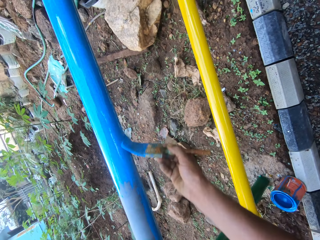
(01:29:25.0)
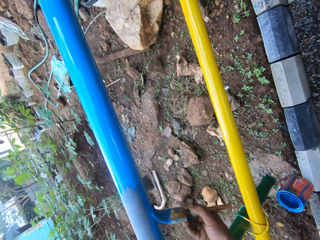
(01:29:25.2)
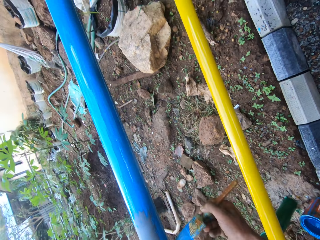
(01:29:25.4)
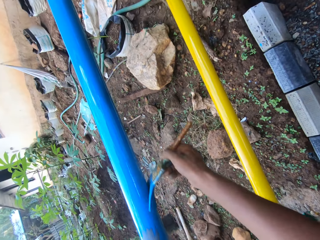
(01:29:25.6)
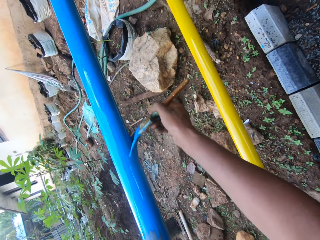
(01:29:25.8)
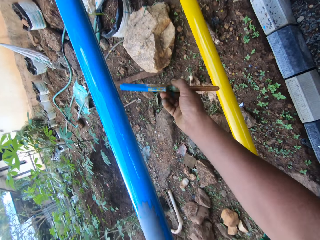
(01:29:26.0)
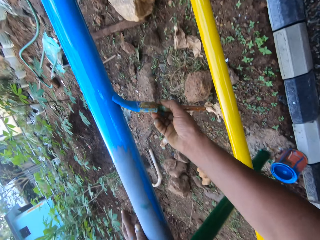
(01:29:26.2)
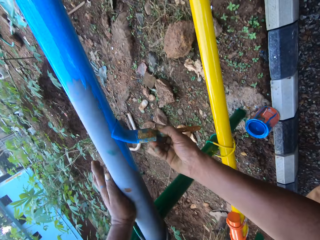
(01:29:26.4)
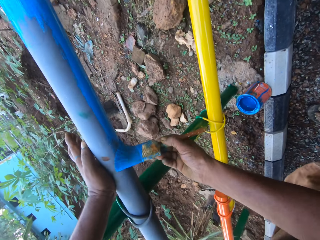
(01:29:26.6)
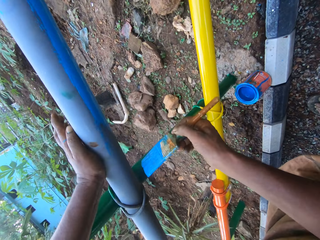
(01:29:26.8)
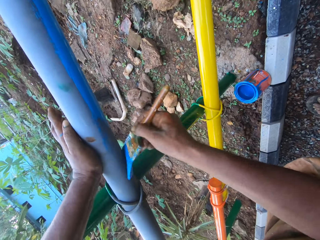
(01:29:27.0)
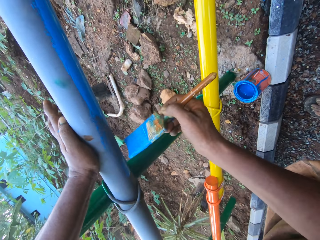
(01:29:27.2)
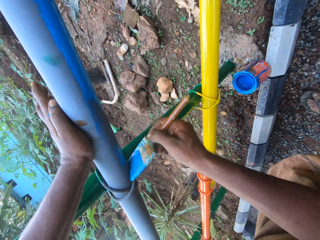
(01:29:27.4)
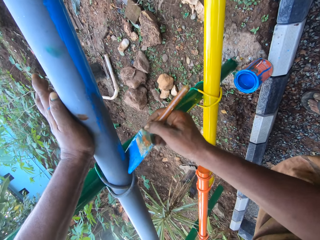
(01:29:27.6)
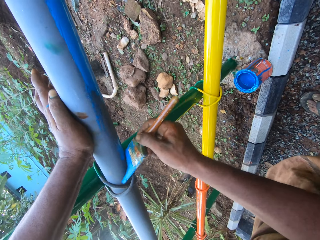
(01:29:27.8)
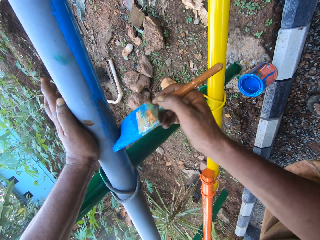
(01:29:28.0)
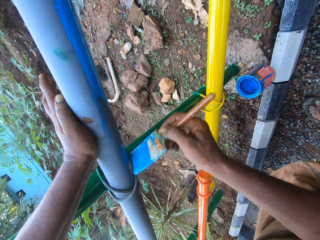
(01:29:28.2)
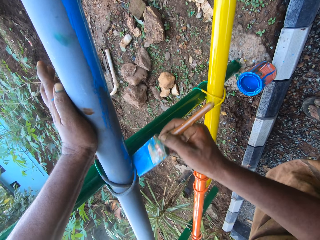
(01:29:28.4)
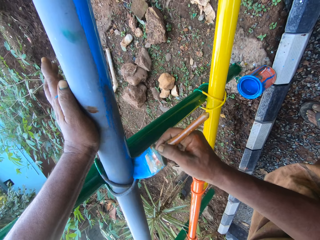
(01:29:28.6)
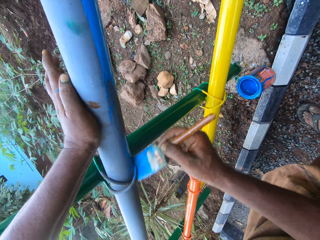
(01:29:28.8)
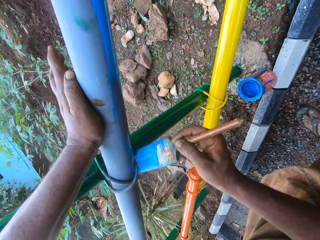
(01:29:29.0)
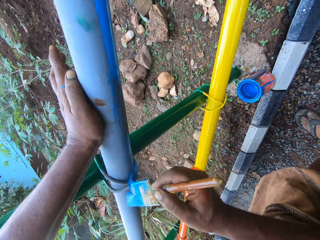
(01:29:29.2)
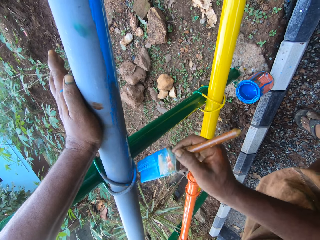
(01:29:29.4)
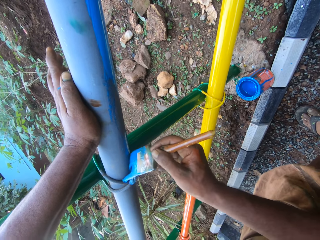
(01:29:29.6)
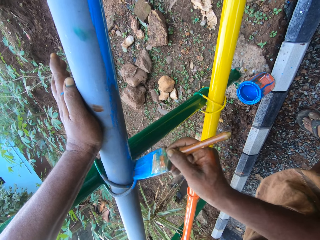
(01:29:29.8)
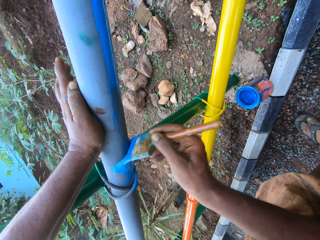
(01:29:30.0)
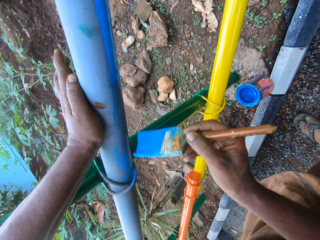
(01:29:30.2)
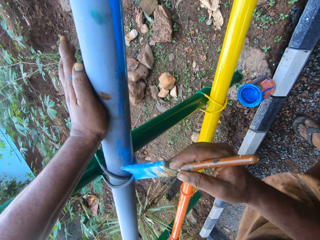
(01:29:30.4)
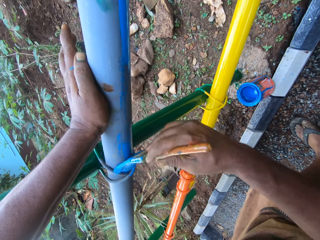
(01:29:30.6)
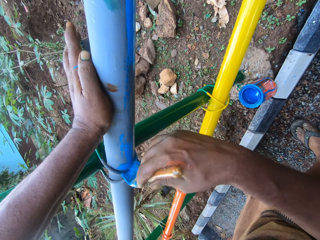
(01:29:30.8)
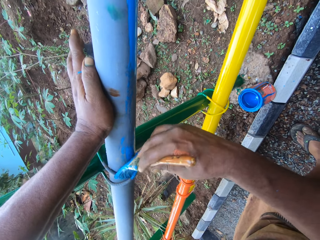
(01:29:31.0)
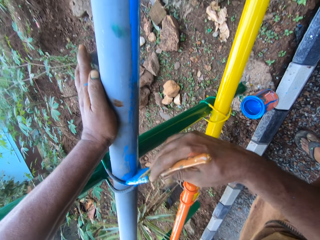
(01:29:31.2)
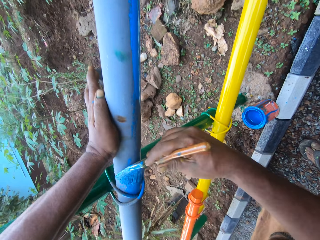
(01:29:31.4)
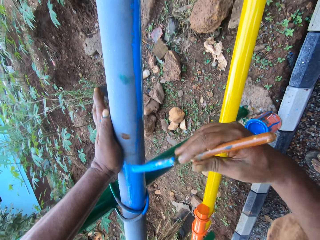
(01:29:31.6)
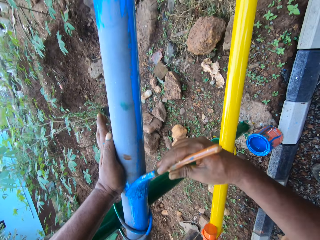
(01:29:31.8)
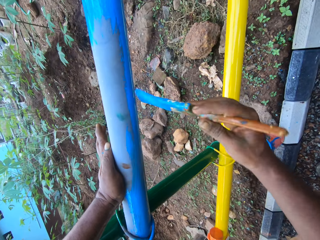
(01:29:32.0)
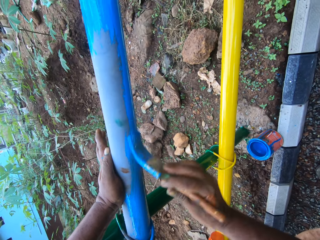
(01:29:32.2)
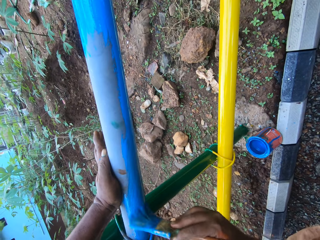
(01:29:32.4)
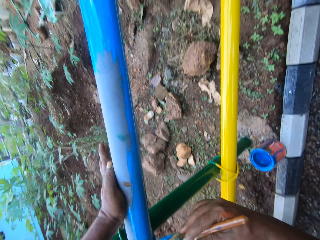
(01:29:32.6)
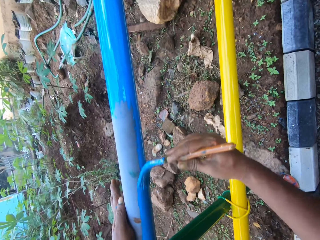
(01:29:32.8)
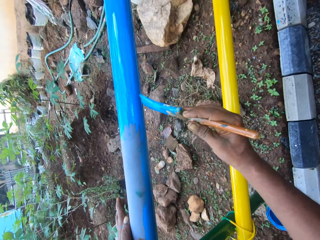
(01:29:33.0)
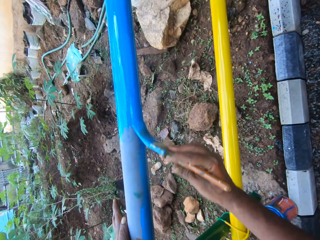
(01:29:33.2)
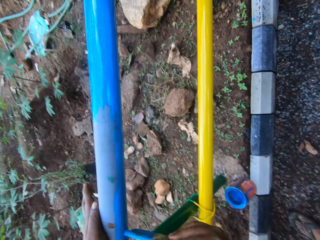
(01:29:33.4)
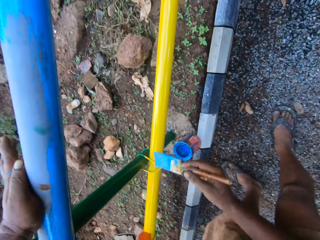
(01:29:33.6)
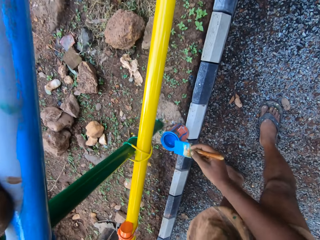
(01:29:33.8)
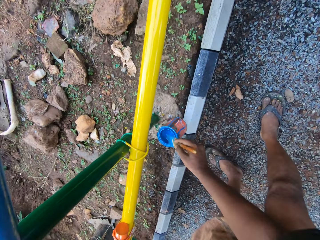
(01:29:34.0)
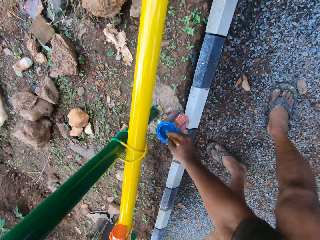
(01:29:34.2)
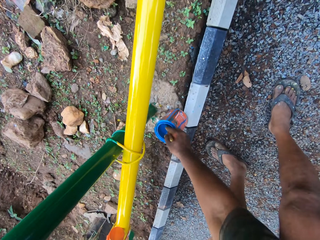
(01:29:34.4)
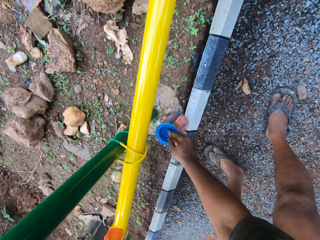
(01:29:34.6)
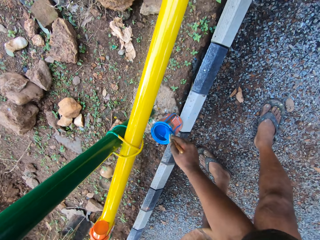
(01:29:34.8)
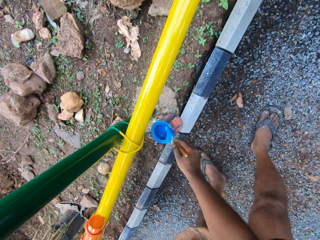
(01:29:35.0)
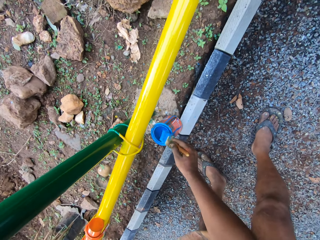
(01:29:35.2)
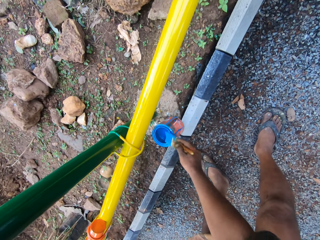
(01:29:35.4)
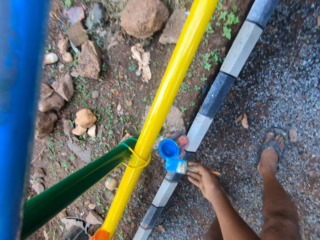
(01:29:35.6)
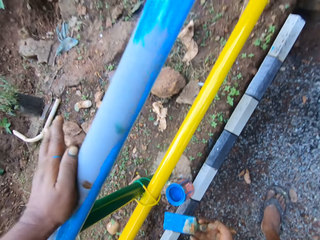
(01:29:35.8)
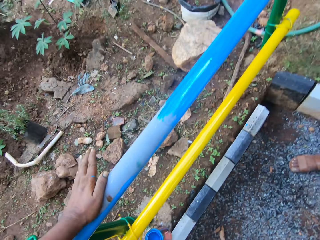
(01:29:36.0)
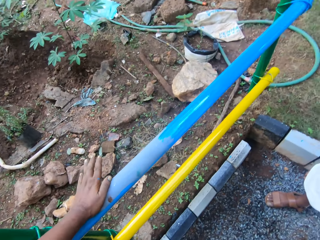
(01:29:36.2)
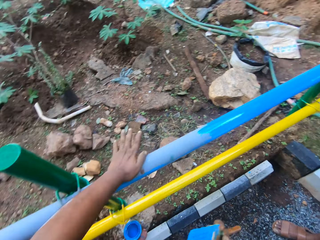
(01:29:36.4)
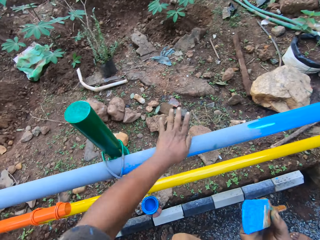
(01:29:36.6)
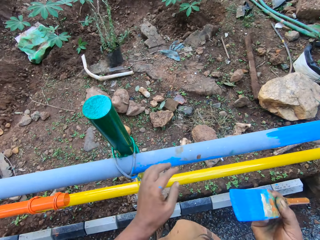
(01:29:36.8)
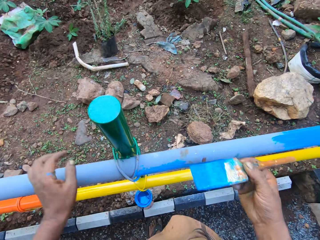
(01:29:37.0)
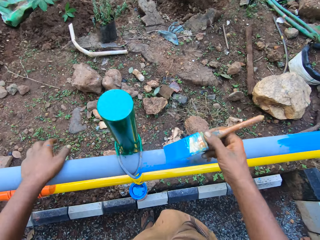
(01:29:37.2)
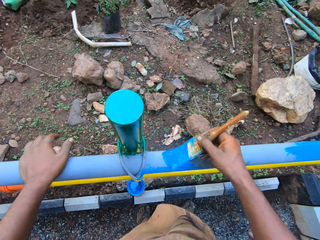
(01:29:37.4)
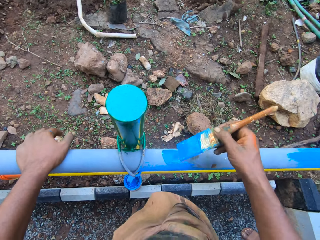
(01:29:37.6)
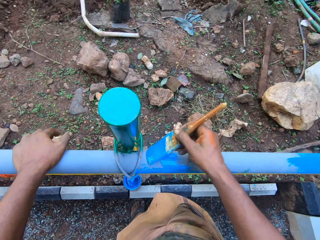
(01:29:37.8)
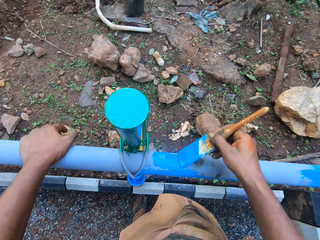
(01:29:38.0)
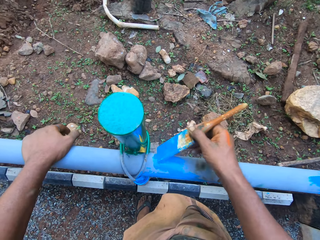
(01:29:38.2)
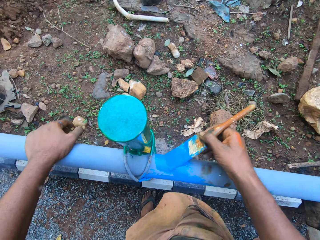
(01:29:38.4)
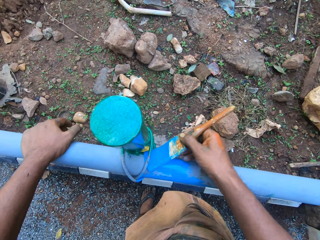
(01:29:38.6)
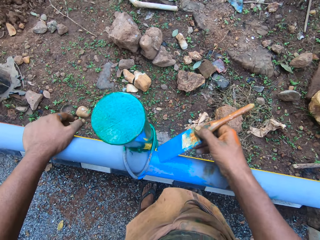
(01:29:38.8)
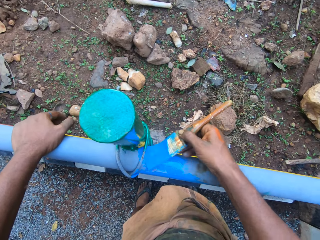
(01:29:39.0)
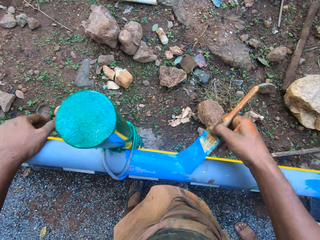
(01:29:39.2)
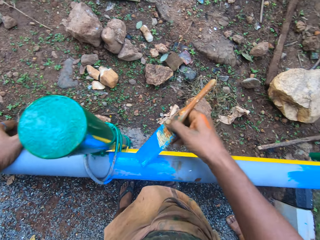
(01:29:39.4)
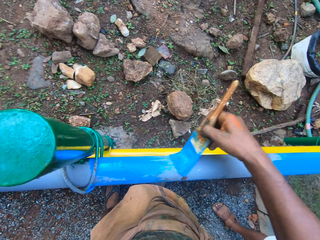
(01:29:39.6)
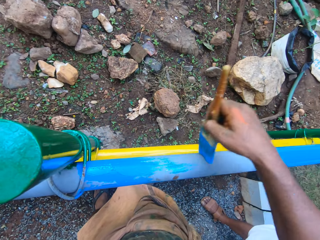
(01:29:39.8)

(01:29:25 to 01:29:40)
The camera wearer dips the paint brush in the paint can or container. They rub the paint brush on the edge of the container. They paint the metal rod.

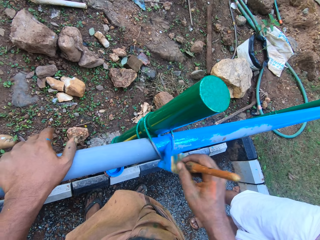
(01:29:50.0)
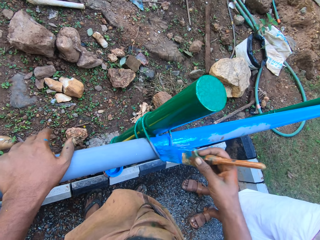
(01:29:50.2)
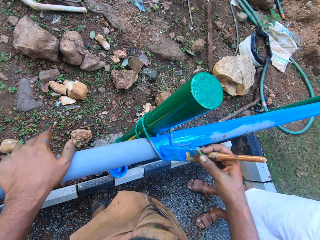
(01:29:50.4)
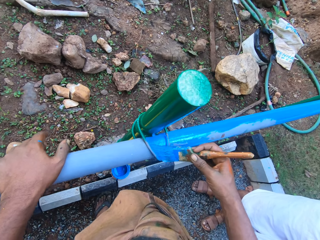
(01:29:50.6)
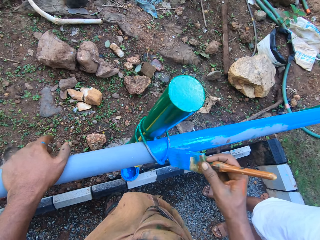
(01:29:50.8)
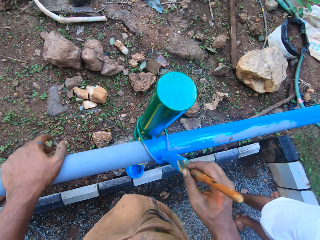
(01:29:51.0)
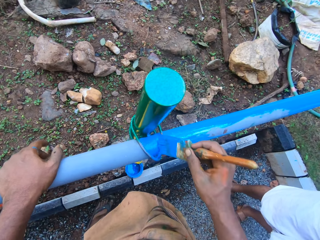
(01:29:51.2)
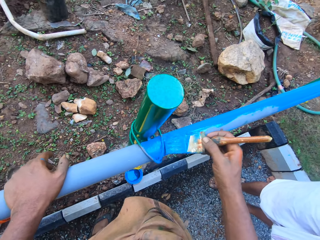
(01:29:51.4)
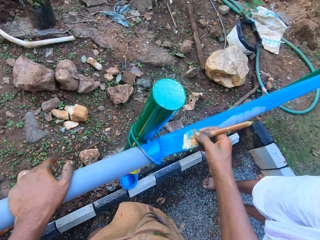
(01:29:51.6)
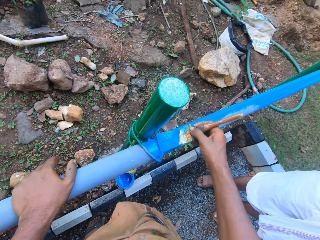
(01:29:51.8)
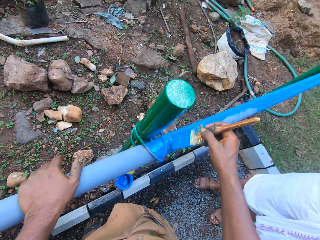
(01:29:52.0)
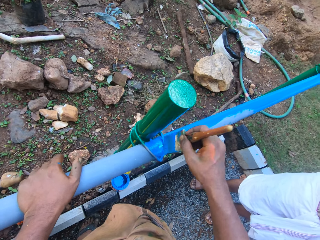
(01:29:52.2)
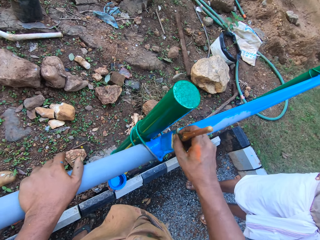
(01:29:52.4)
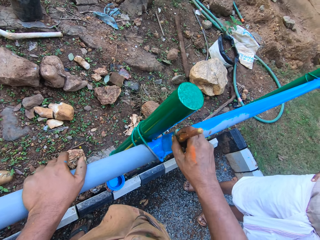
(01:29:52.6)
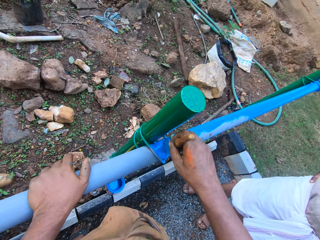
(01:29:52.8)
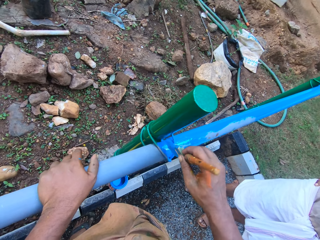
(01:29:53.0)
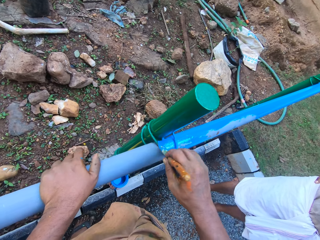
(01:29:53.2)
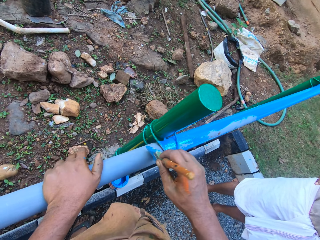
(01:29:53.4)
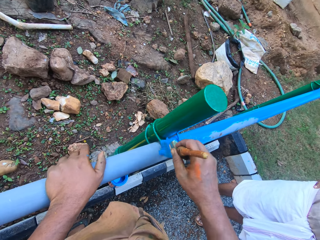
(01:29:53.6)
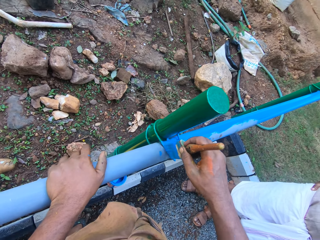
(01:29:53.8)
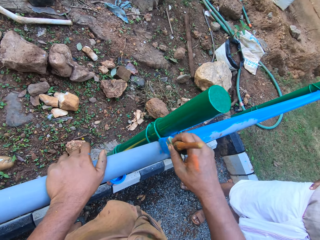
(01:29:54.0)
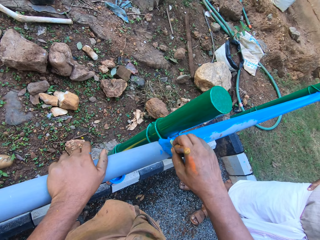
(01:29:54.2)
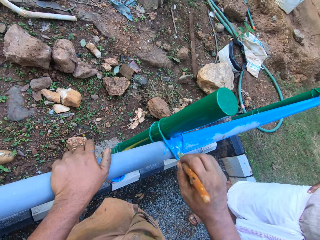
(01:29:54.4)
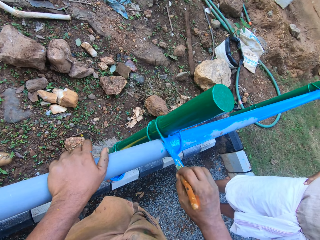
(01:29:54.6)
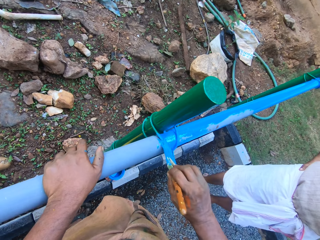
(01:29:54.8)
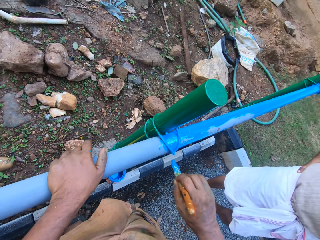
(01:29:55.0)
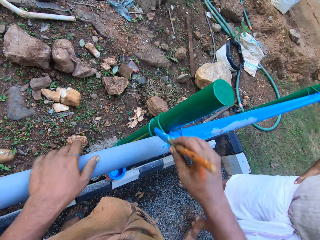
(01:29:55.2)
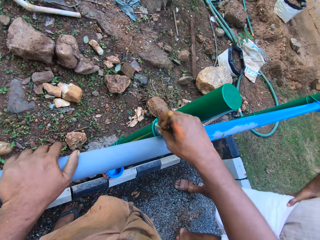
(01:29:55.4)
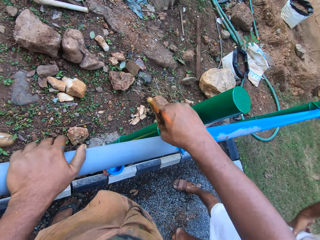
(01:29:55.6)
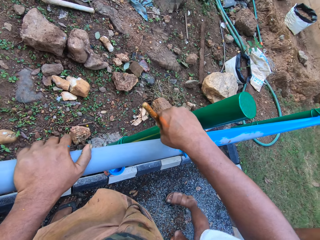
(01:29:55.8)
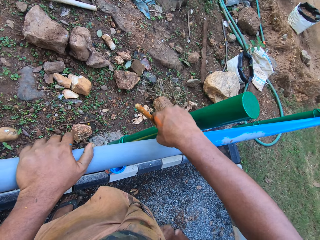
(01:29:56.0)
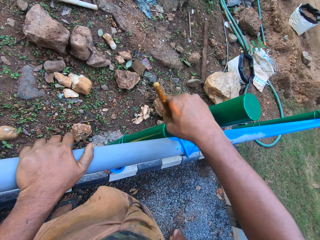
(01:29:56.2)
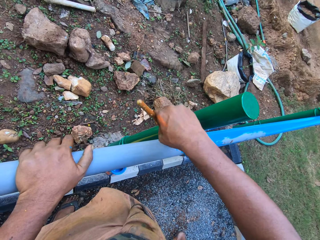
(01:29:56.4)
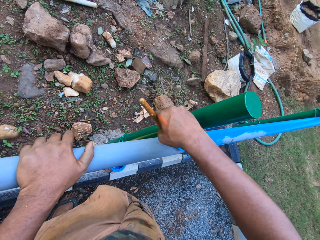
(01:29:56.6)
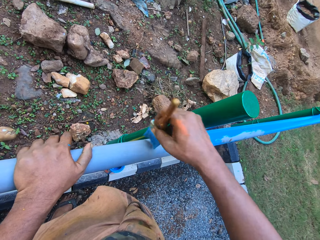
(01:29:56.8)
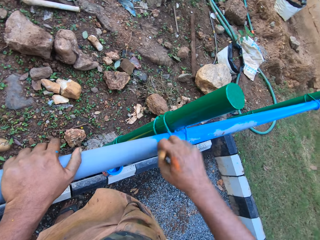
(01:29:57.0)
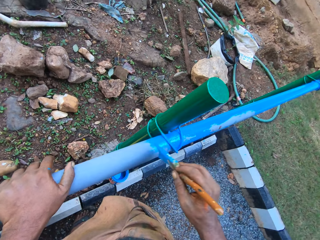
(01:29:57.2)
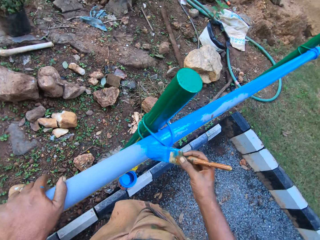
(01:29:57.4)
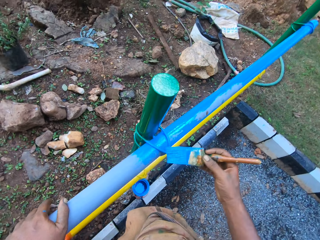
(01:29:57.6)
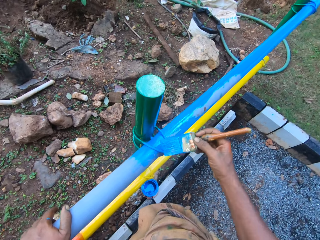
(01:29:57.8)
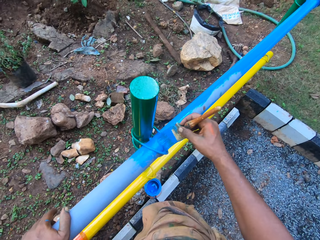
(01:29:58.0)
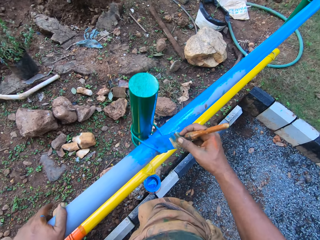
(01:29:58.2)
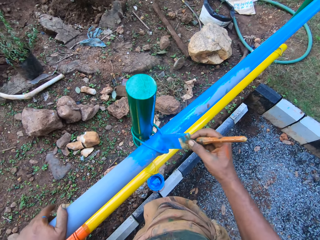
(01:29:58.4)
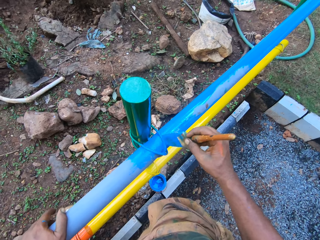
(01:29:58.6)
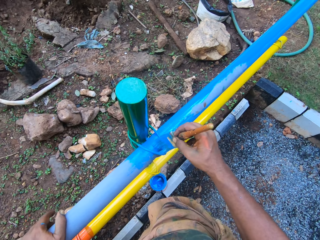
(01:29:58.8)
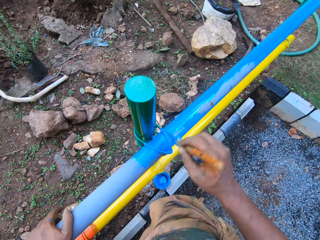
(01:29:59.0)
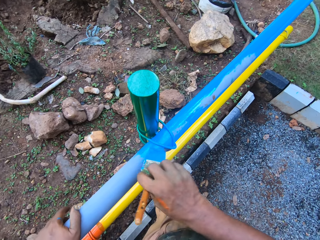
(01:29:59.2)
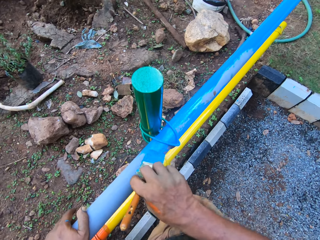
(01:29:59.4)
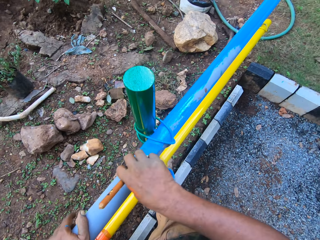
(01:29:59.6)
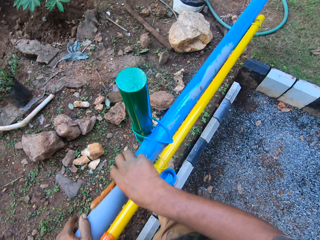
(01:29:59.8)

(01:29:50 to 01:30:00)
A man walks away from the camera wearer.
